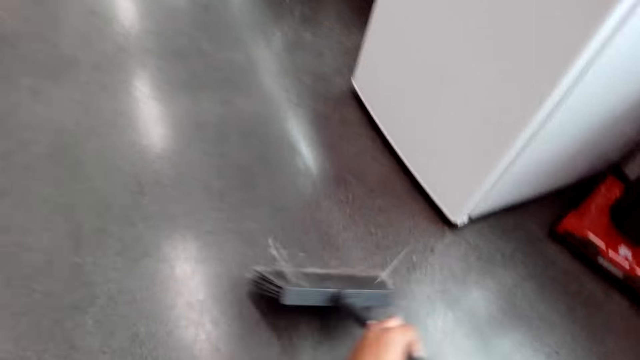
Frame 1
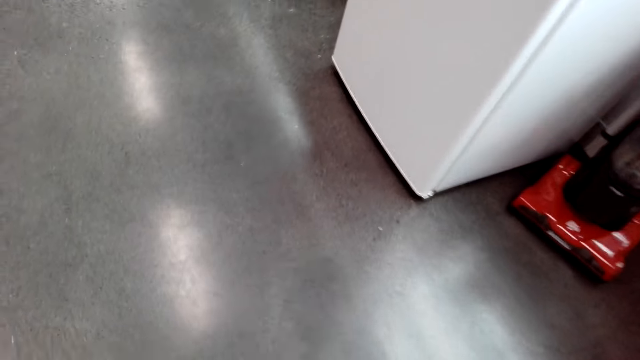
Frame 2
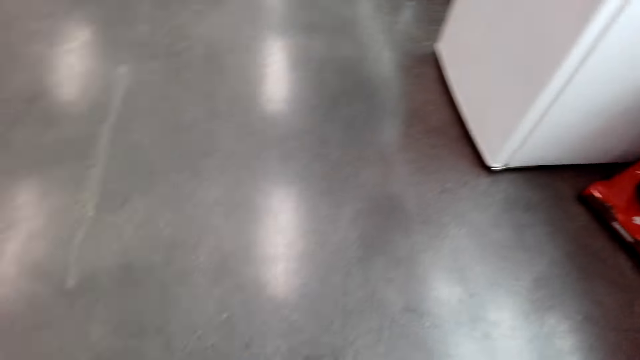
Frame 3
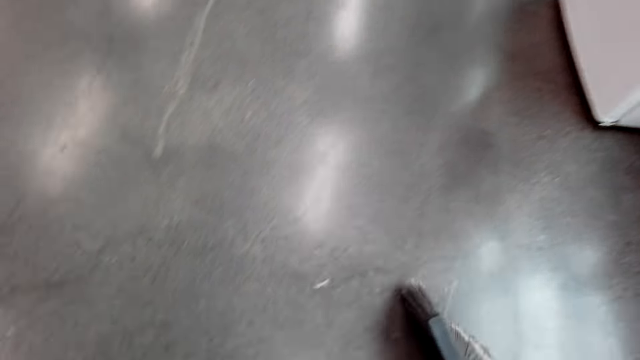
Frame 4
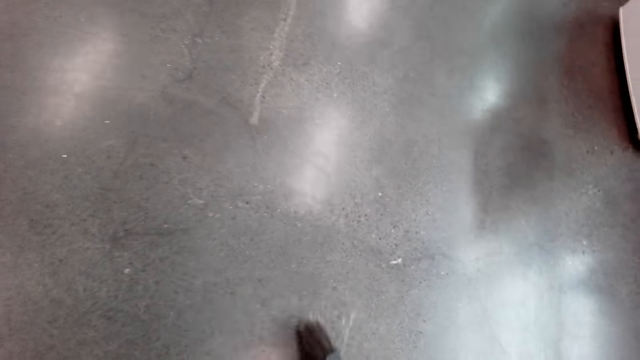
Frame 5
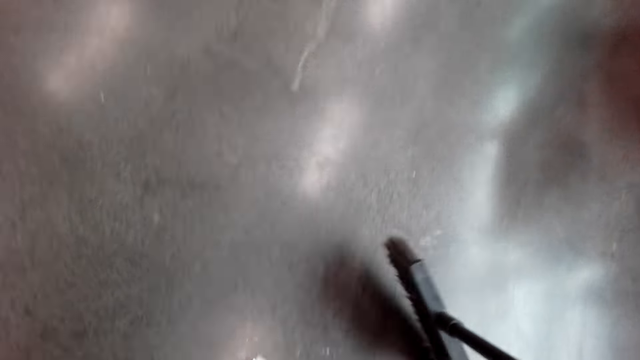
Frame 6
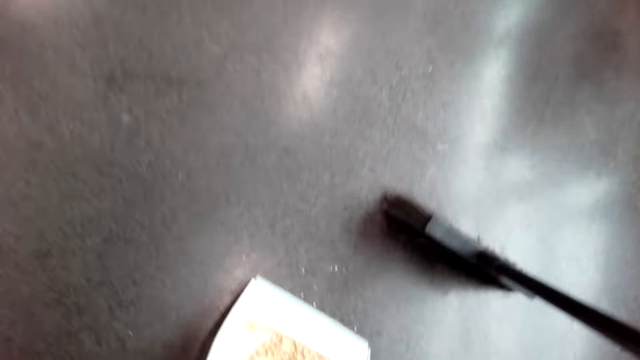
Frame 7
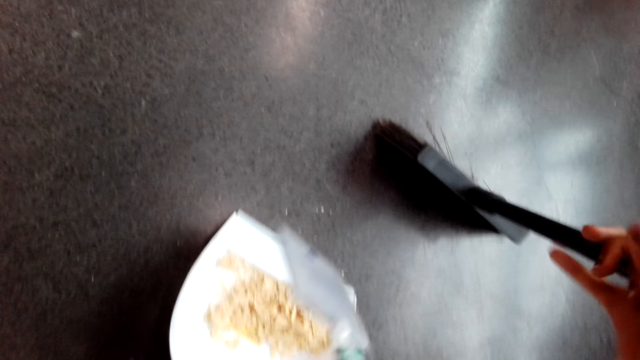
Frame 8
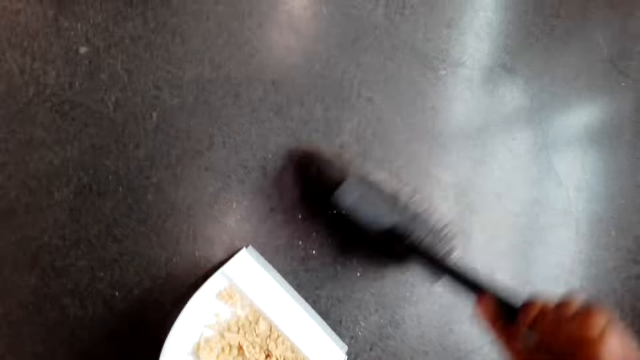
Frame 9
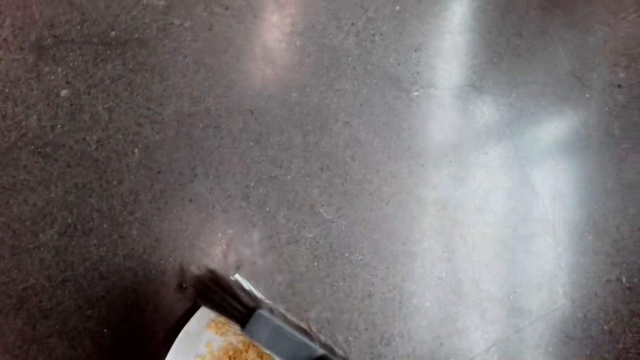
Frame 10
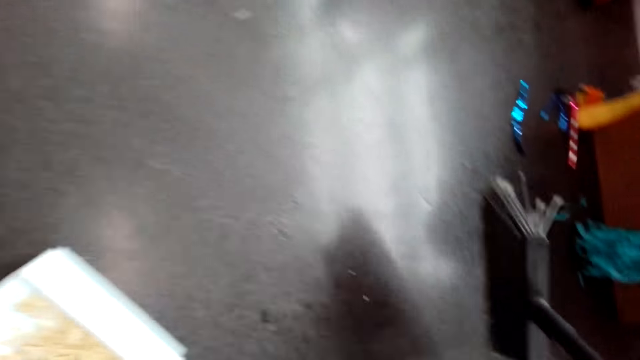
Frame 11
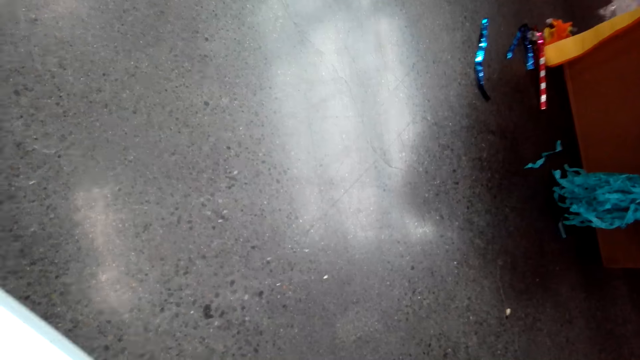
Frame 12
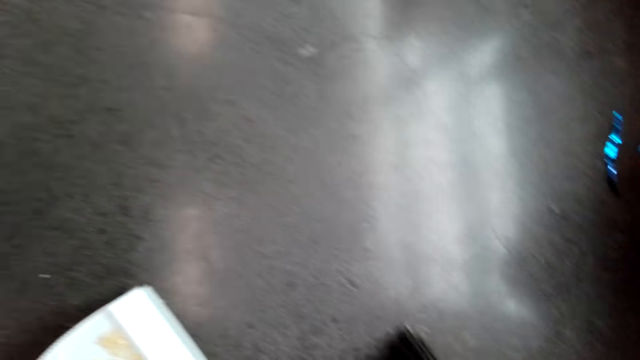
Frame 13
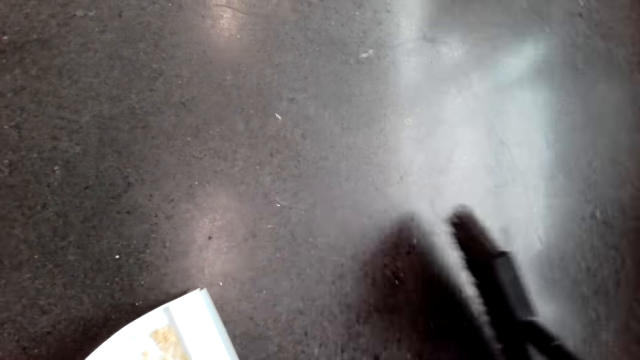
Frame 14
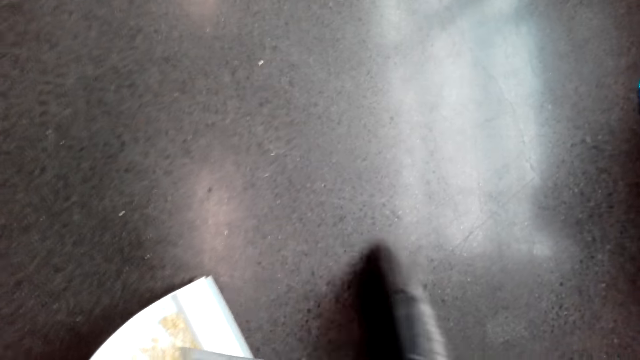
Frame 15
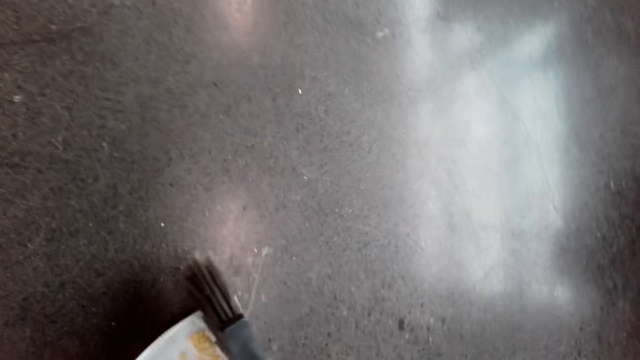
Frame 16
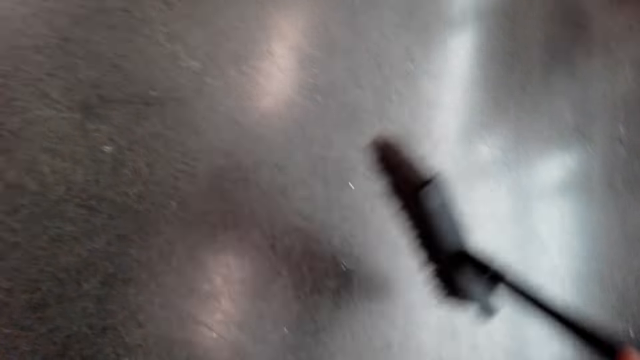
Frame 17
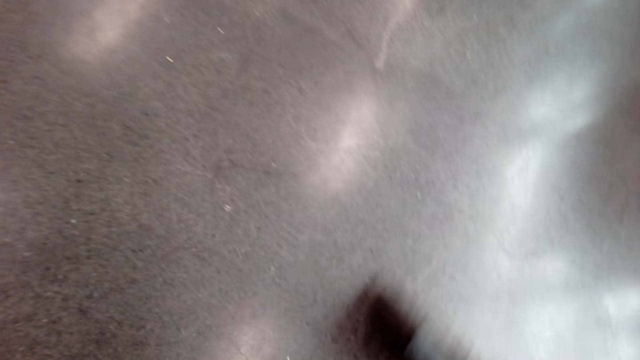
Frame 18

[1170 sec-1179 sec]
The camera wearer moves around.

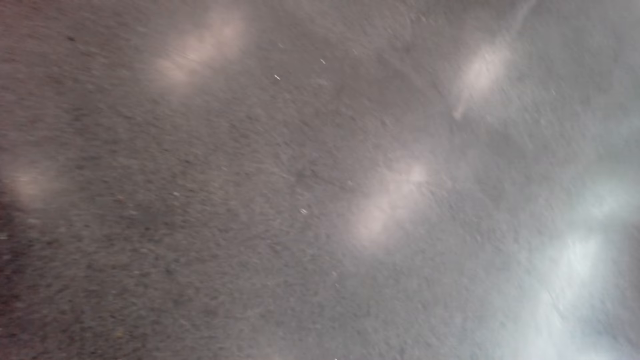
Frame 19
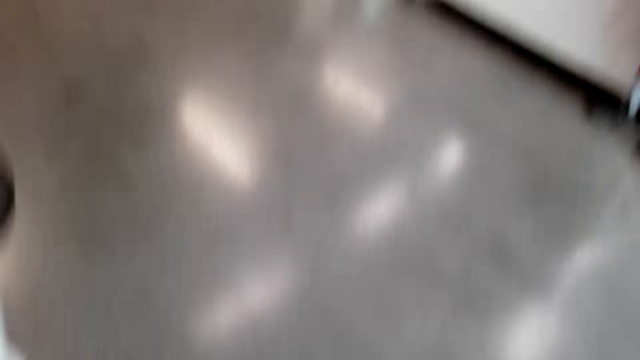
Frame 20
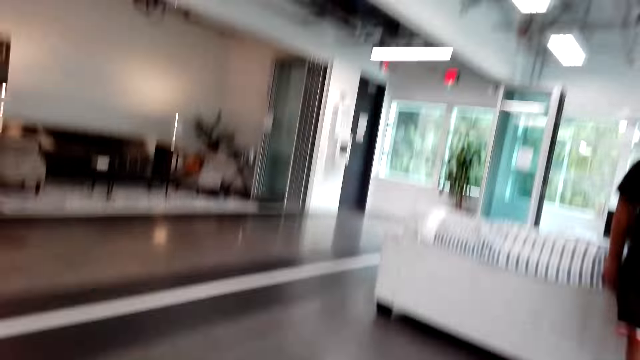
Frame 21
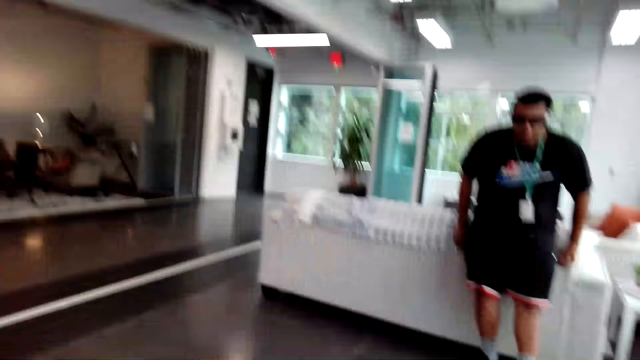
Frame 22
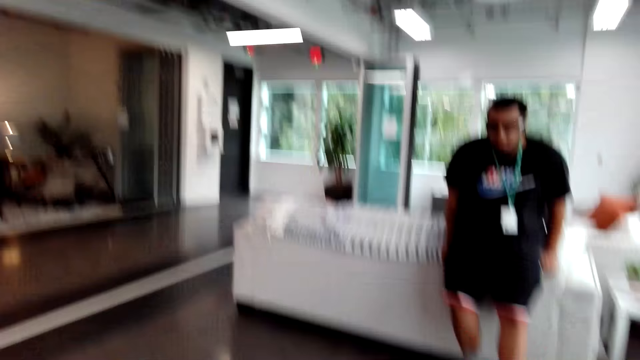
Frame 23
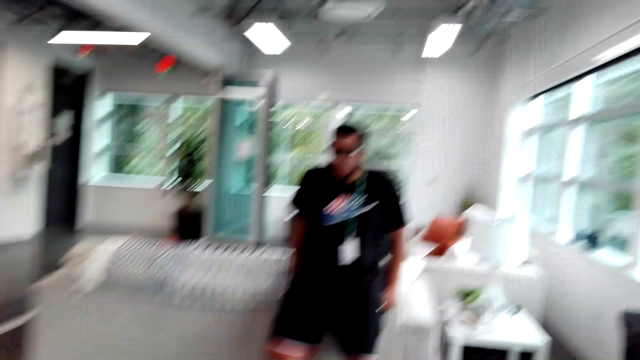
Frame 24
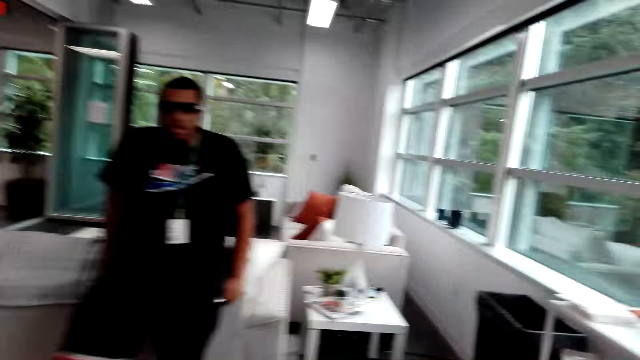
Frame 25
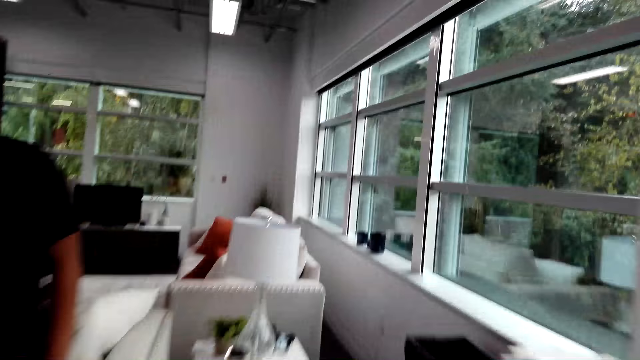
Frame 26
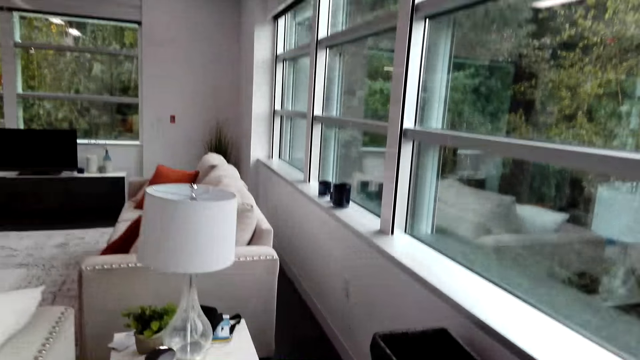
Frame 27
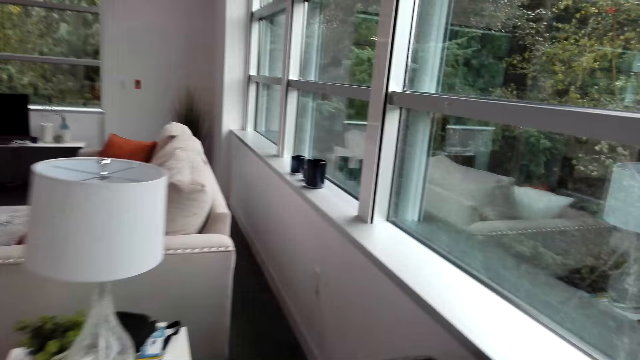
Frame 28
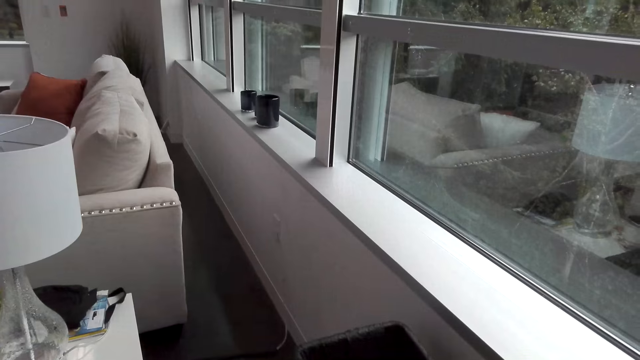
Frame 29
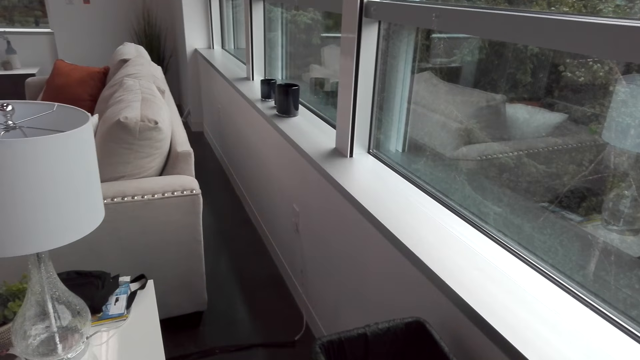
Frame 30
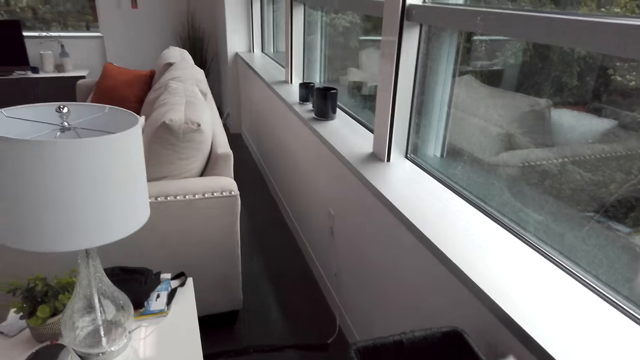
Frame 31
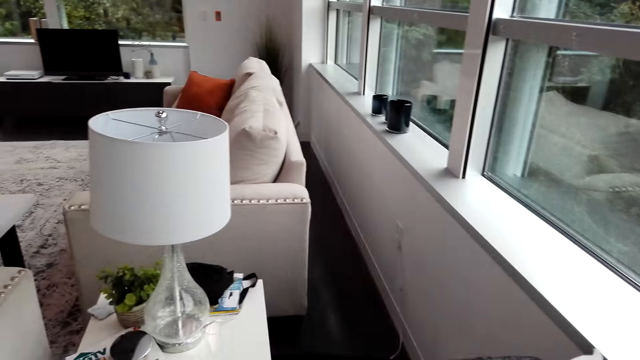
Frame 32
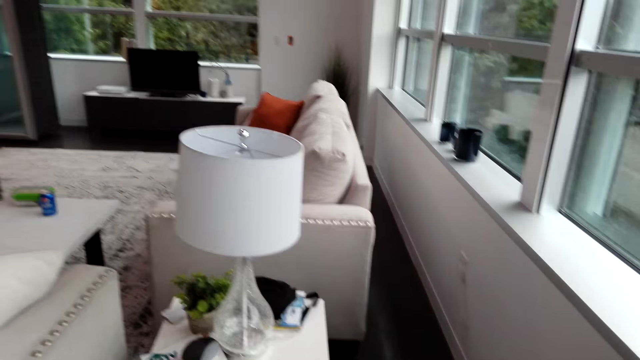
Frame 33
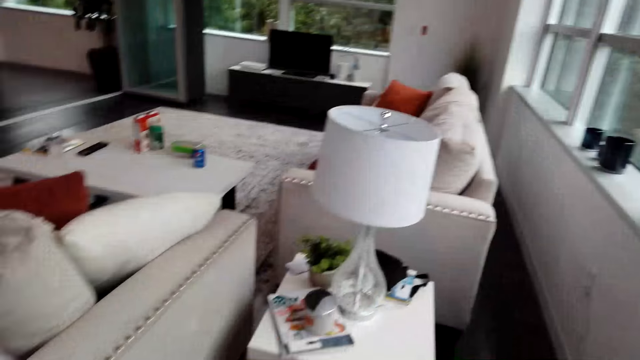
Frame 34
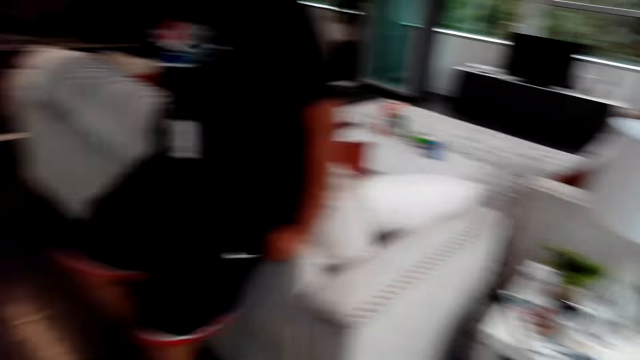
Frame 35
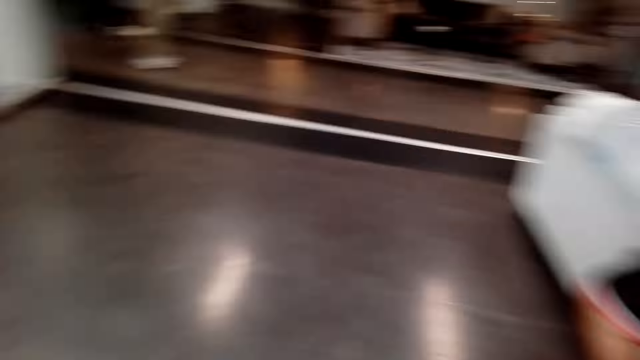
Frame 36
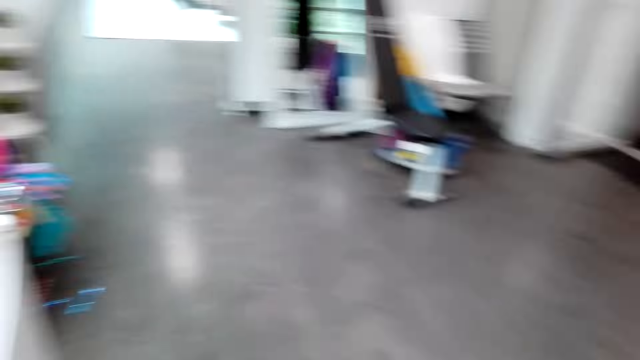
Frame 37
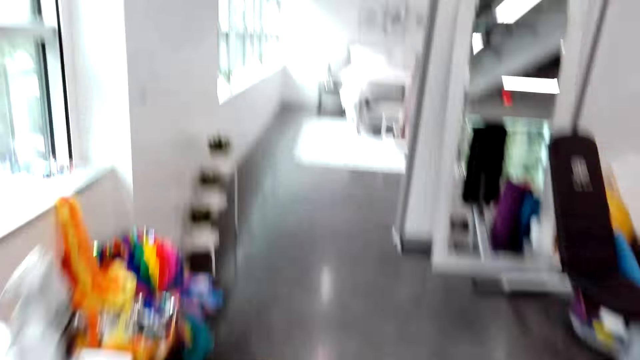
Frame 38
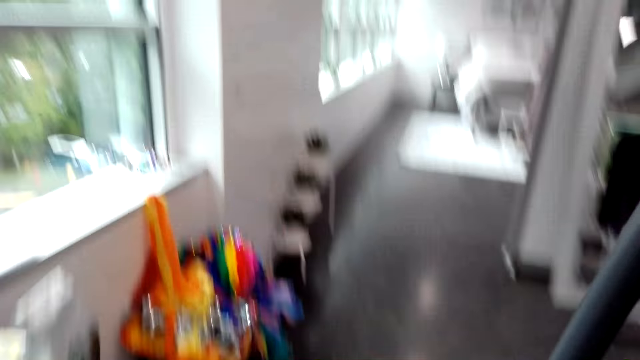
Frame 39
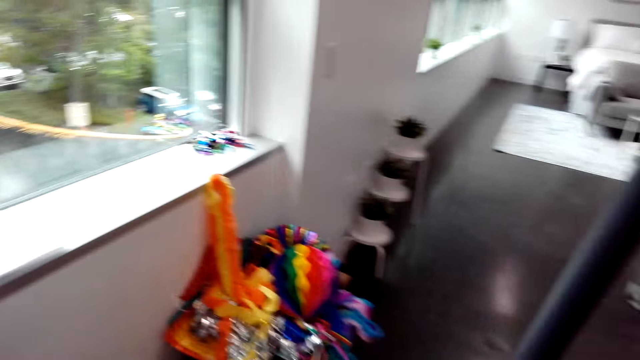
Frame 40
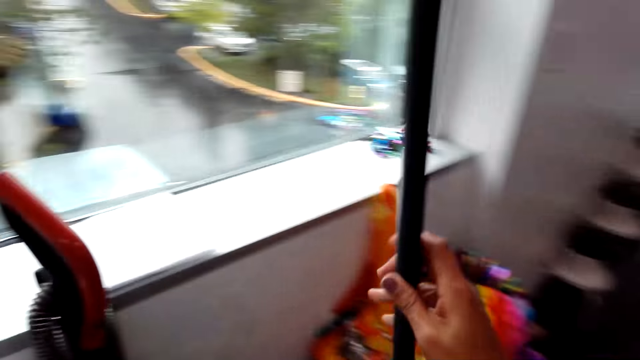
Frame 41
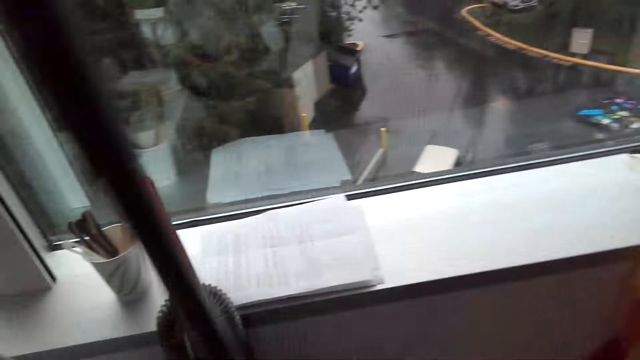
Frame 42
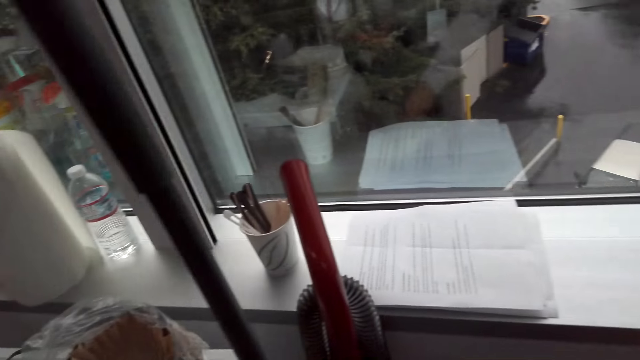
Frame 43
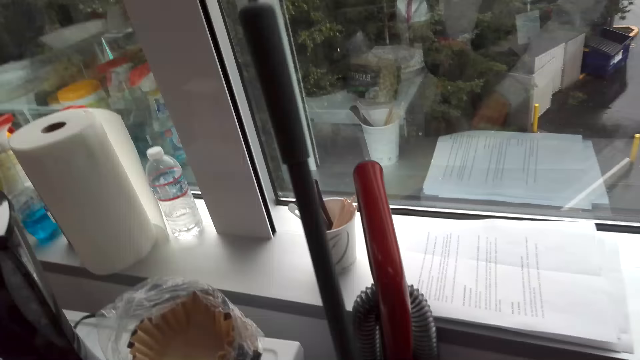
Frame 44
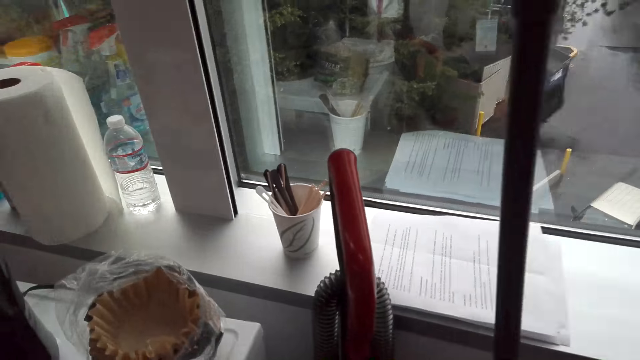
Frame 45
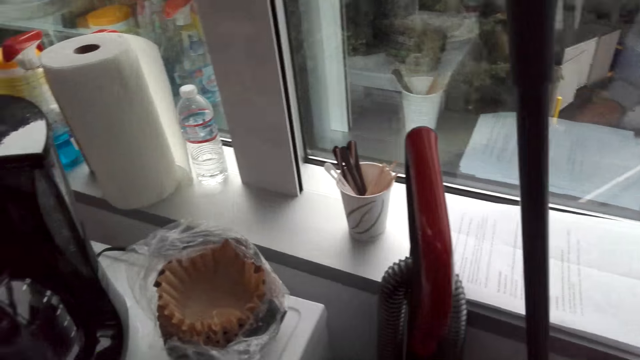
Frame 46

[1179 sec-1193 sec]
The camera wearer looks around. They move around. A man leans on a couch. The camera wearer walks around. They look around and put a broom in a corner.
